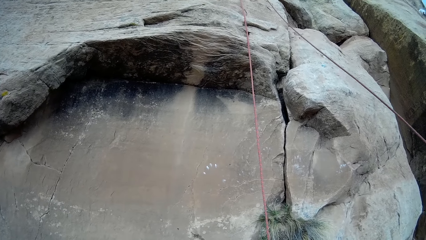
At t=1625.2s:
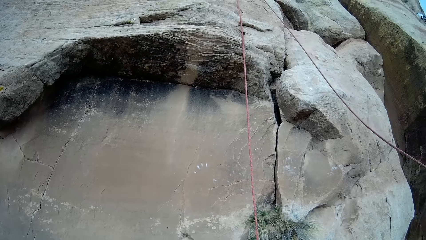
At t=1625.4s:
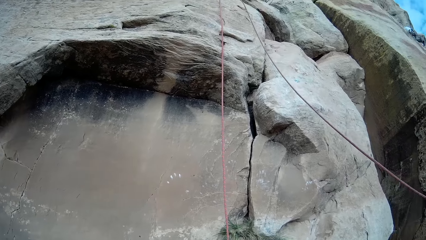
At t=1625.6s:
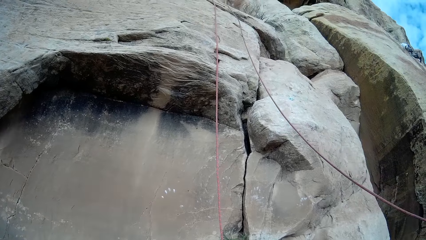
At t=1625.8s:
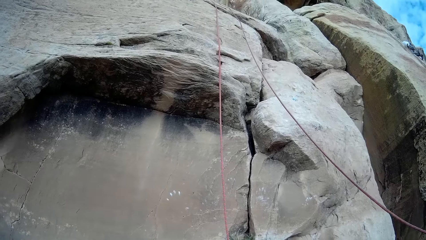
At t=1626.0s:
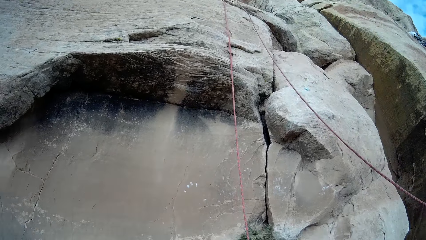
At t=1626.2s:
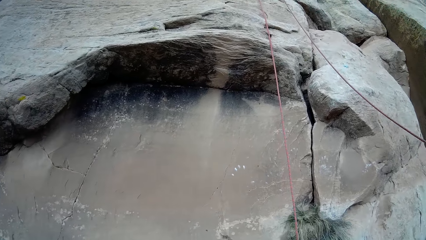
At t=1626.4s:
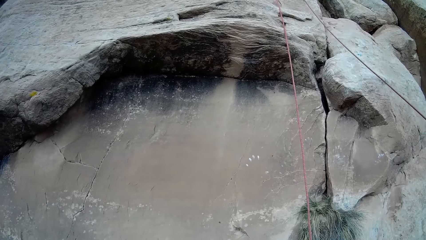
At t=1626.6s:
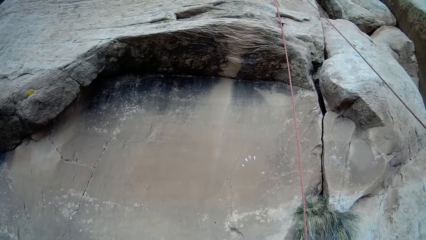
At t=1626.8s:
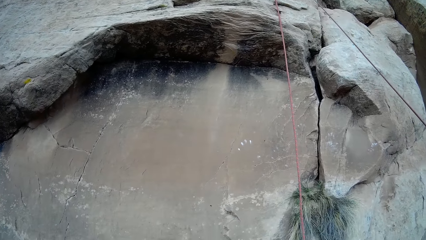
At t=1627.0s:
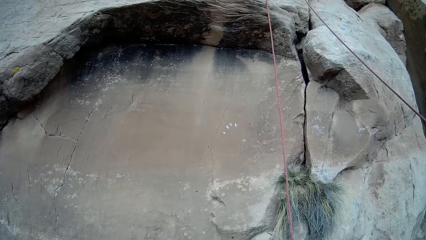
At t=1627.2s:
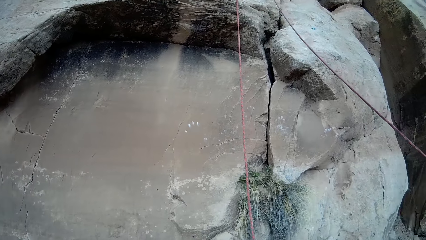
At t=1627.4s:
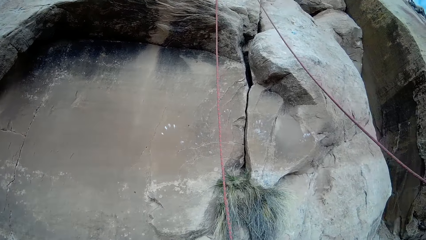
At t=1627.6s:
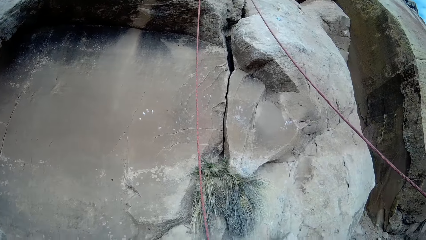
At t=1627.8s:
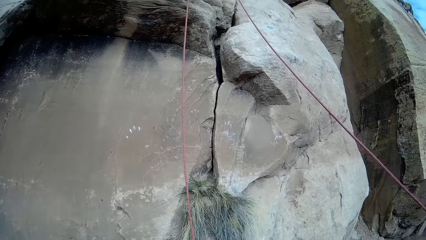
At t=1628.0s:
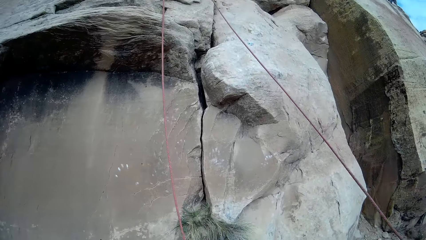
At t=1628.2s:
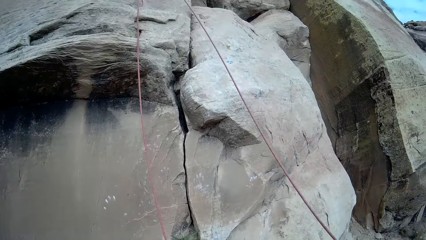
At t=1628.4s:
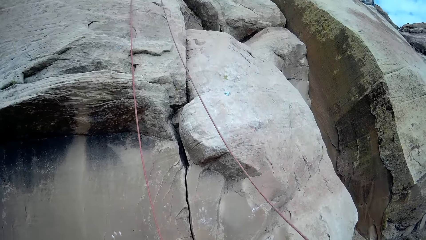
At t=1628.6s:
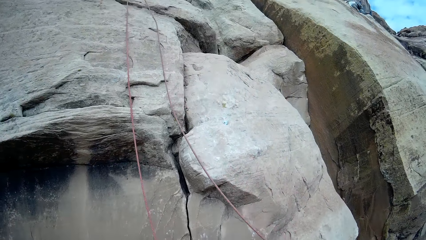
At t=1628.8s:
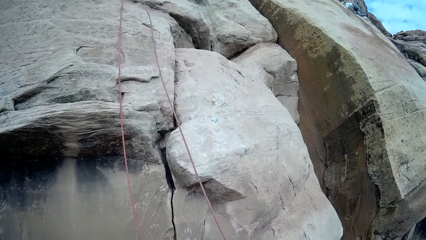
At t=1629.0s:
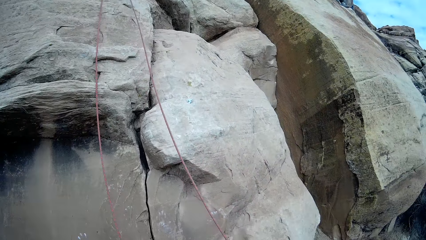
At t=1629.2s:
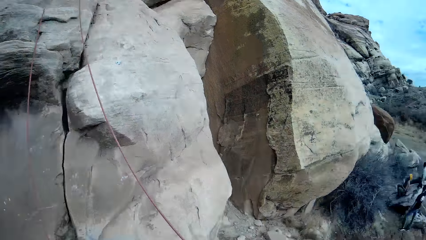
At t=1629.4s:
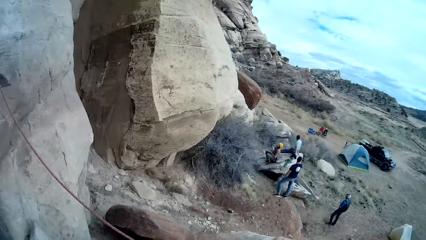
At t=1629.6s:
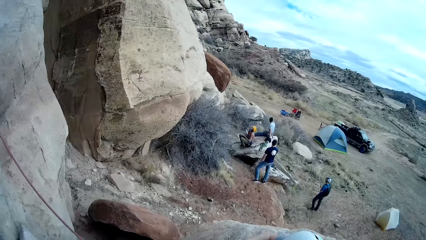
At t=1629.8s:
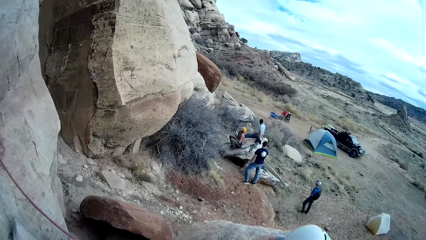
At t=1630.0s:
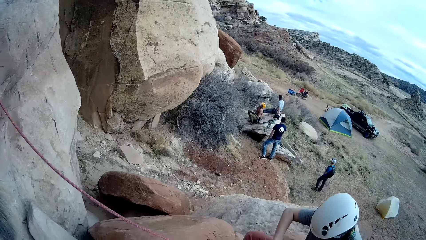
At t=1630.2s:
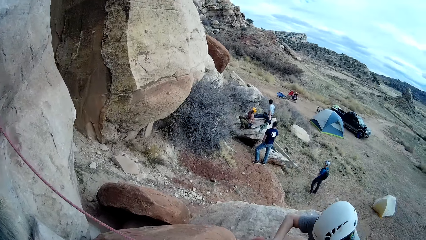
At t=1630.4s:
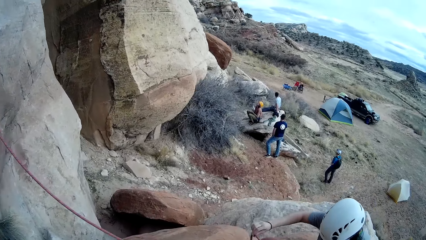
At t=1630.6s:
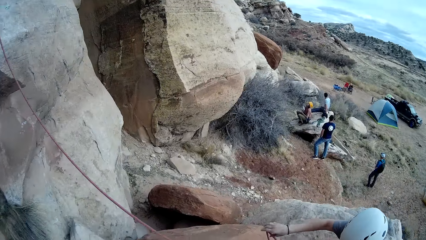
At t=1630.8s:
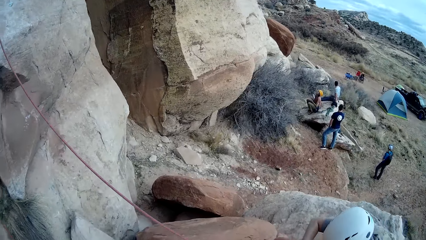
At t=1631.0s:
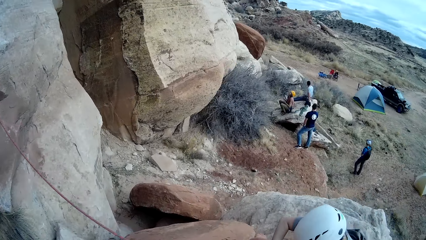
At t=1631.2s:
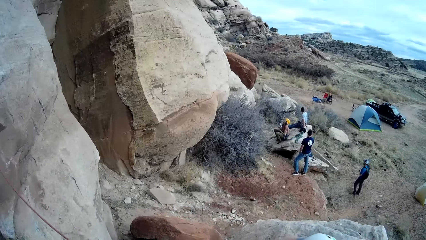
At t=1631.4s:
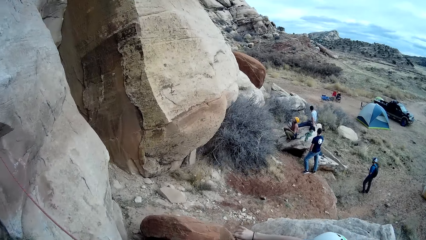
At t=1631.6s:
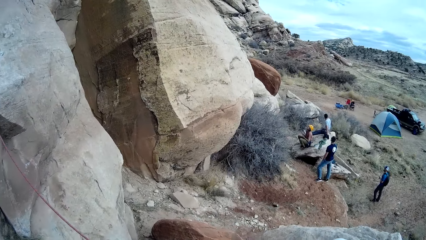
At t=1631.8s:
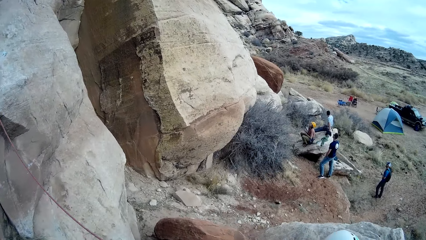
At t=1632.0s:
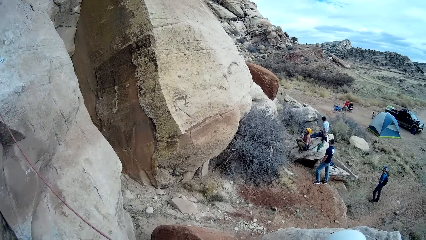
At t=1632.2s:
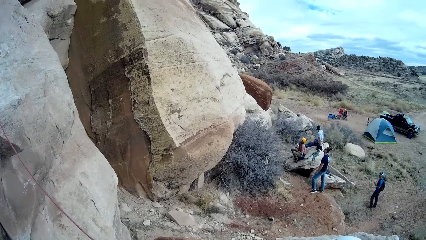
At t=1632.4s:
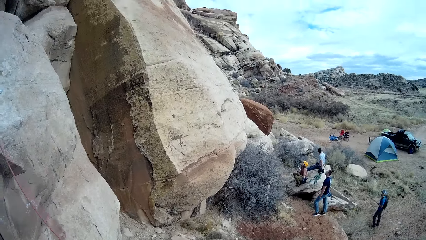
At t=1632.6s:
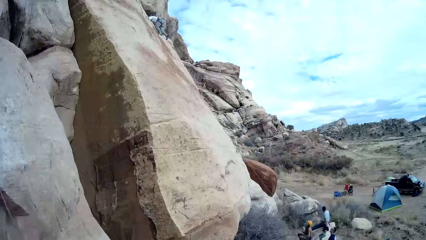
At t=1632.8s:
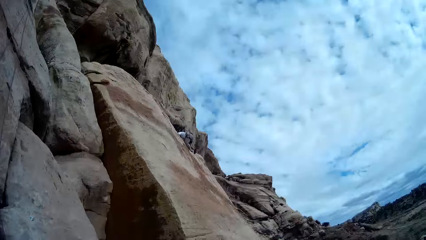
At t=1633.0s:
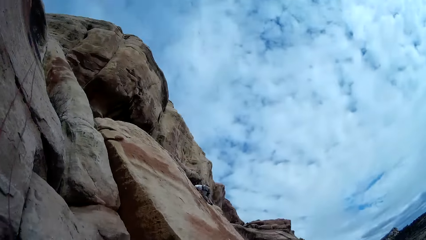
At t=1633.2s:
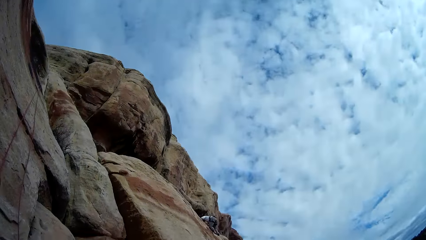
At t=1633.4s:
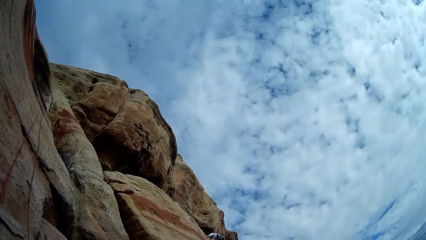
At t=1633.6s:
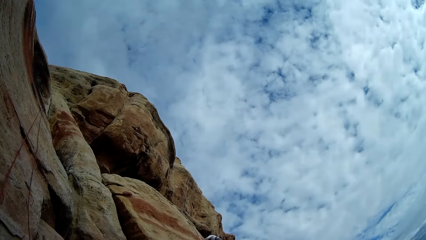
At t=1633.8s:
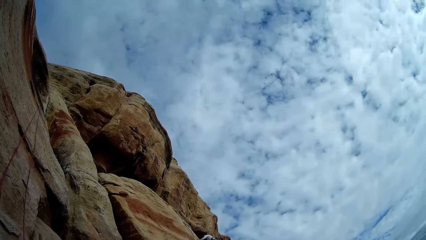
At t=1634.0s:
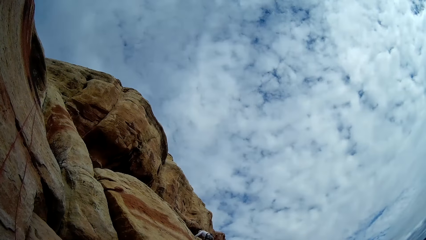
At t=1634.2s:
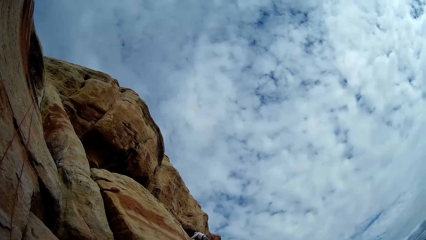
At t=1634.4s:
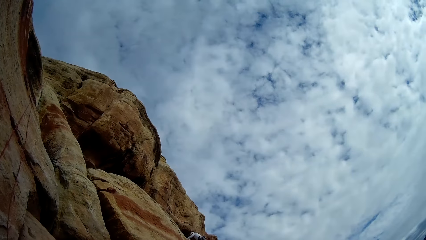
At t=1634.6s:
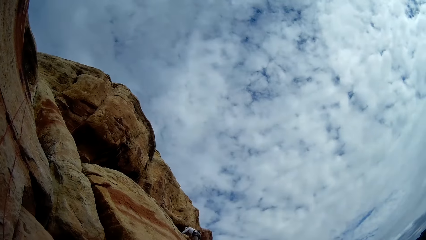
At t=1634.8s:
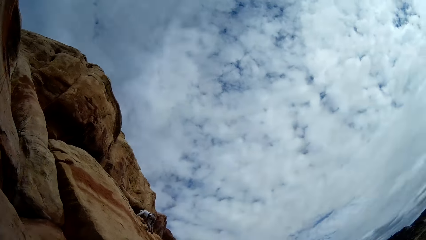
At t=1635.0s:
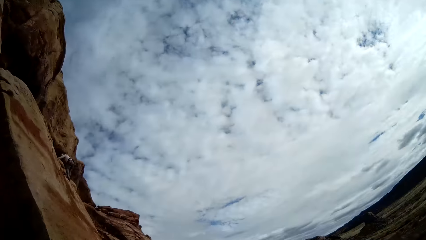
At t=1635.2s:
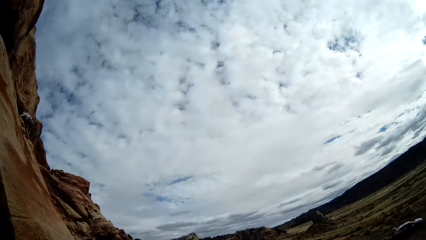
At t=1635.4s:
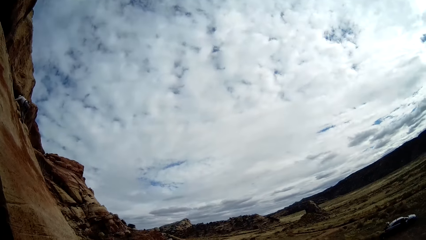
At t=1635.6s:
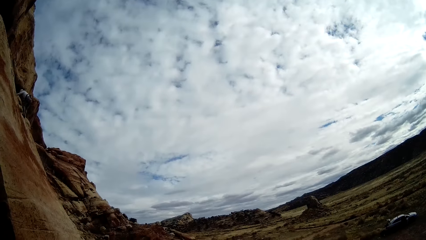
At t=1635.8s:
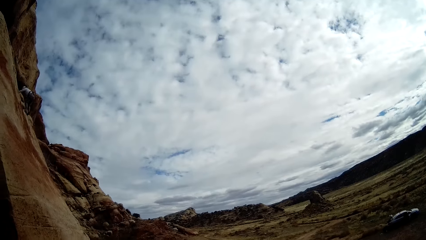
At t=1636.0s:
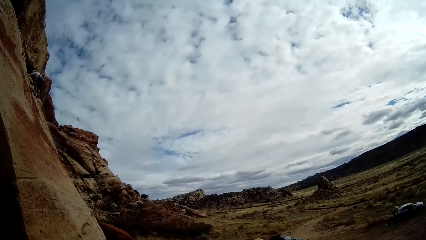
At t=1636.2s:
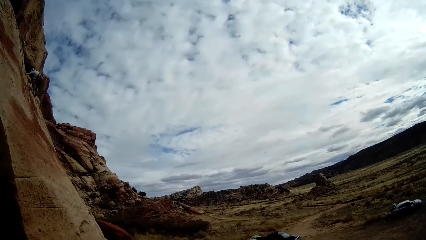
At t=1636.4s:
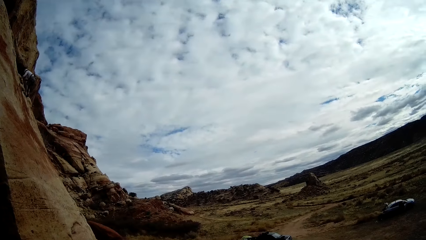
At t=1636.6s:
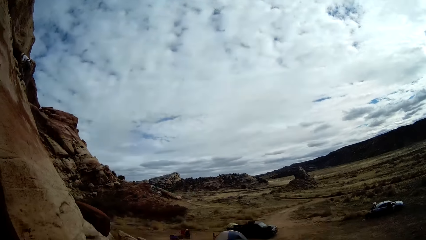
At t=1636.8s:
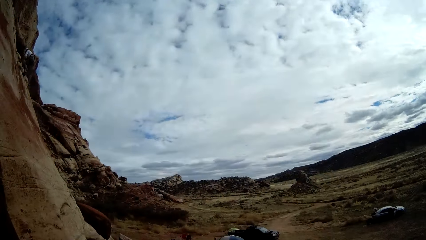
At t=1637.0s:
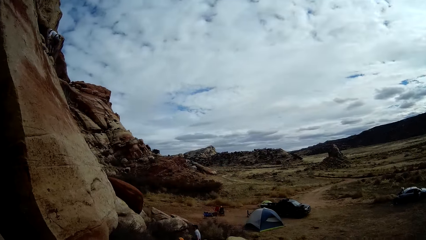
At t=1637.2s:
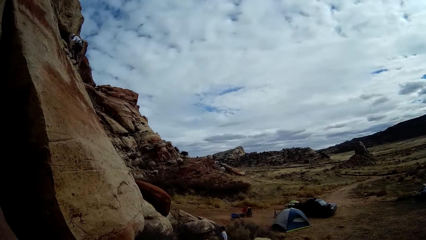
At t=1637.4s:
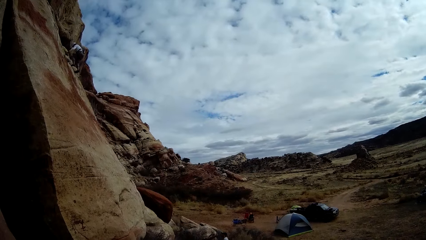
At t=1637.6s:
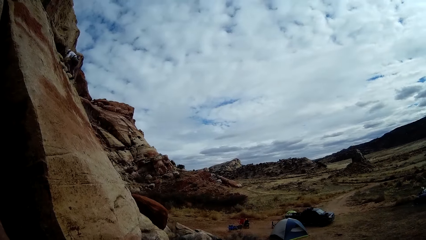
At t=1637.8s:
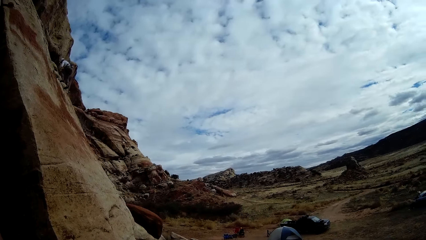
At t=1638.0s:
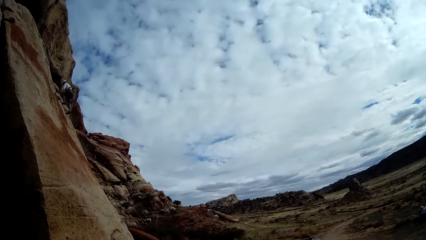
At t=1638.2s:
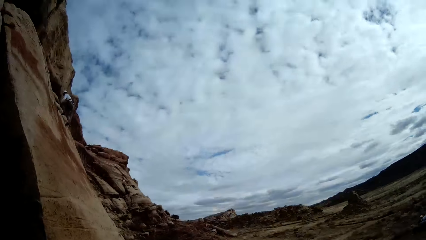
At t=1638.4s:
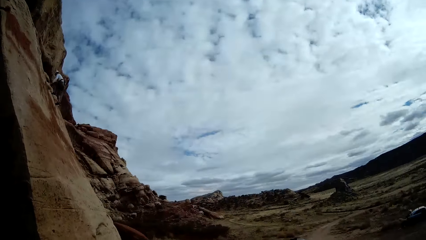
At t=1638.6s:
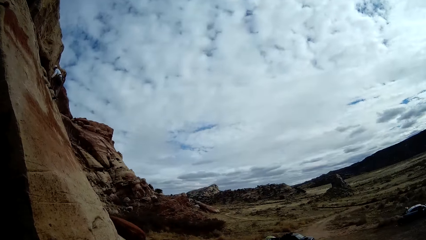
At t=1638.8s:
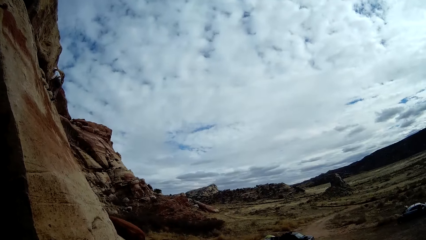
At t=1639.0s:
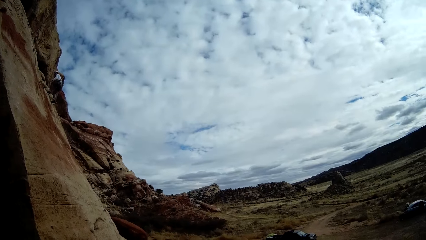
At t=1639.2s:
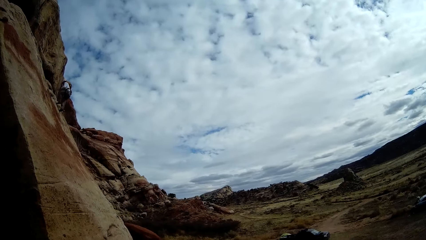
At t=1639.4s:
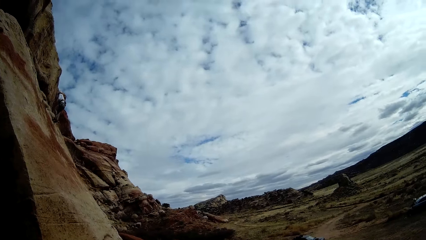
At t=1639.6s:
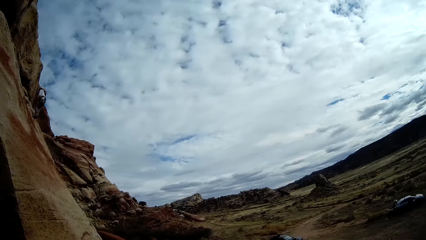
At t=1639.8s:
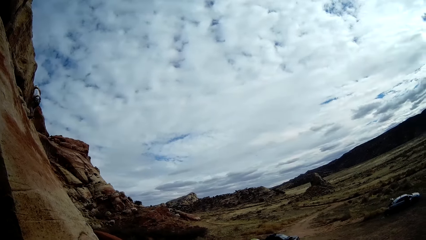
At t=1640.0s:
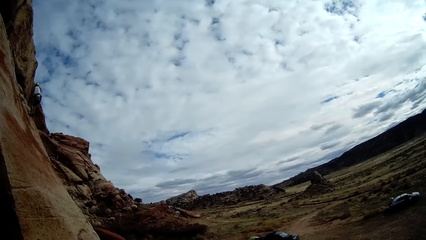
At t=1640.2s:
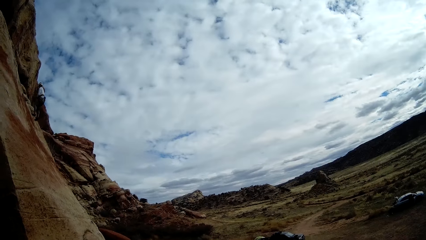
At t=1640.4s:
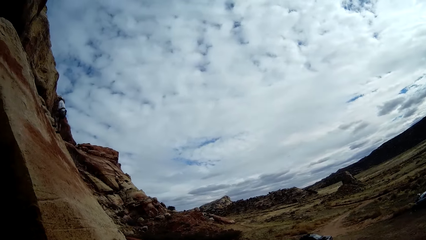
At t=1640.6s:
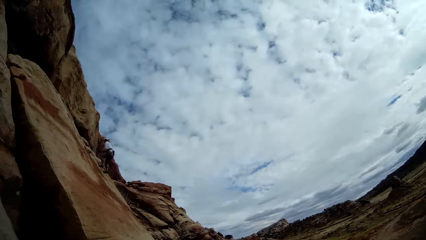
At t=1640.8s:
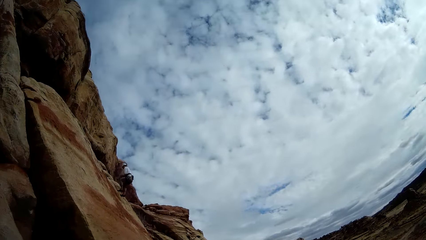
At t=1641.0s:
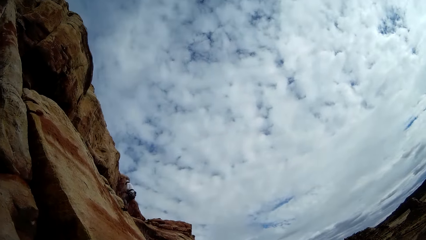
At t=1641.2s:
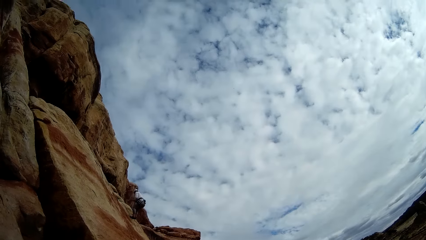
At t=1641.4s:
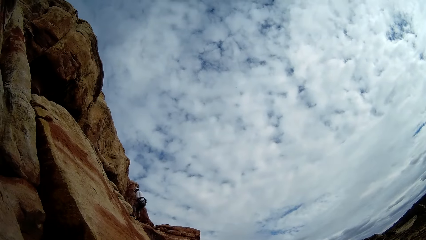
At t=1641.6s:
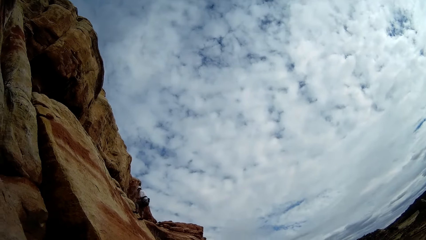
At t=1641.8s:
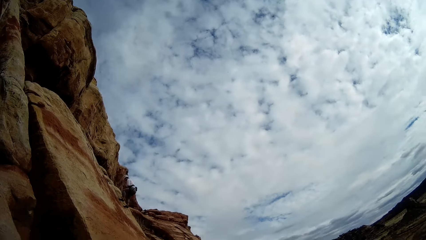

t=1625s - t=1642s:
The camera wearer stares at a person. They look up the hills. A man climbs down from a mountain.
